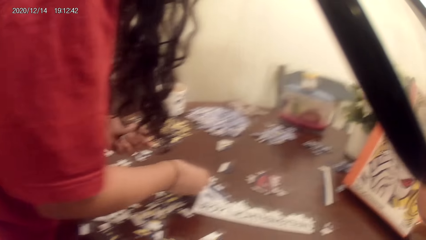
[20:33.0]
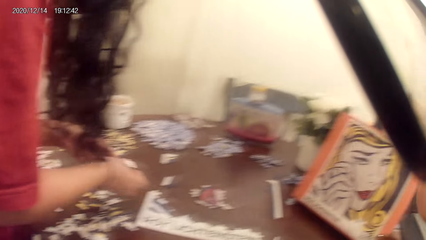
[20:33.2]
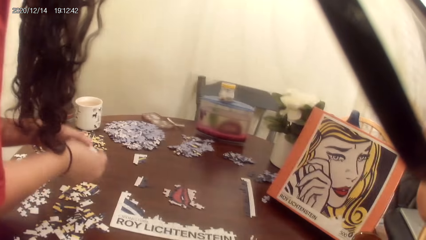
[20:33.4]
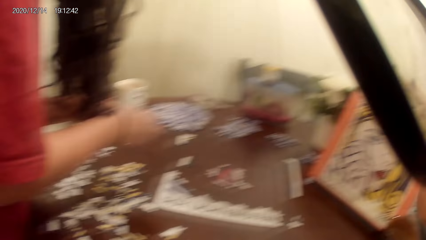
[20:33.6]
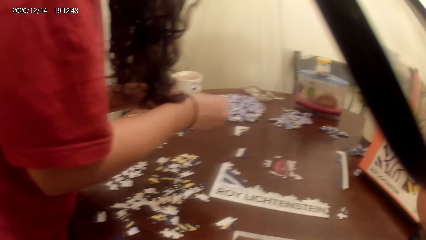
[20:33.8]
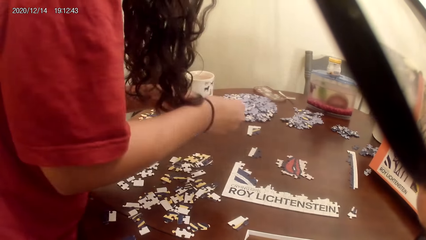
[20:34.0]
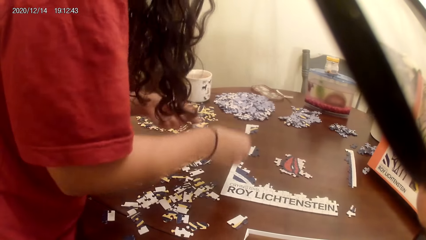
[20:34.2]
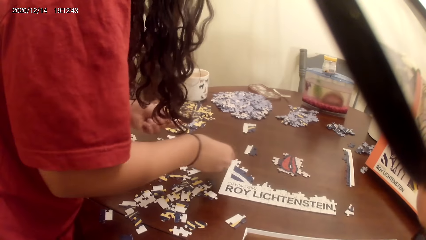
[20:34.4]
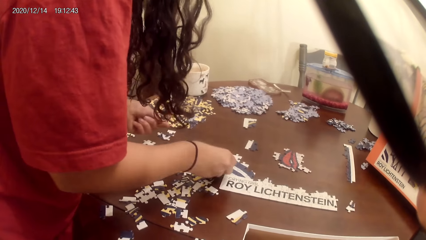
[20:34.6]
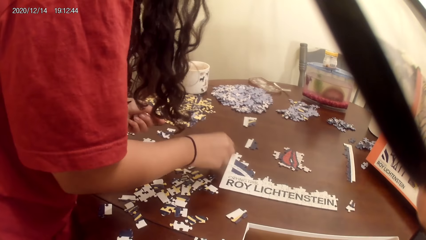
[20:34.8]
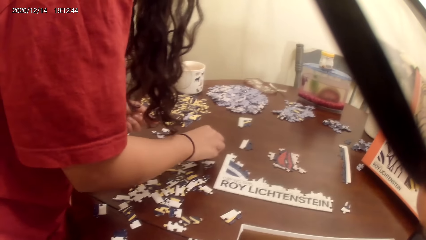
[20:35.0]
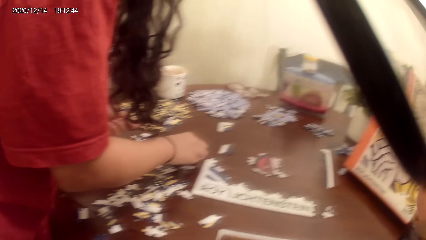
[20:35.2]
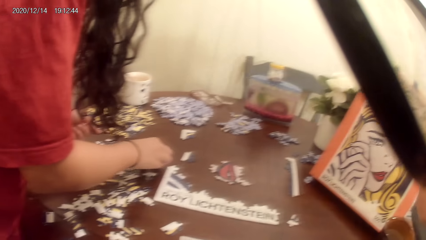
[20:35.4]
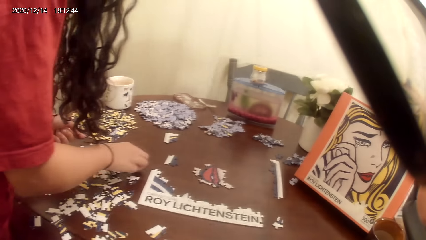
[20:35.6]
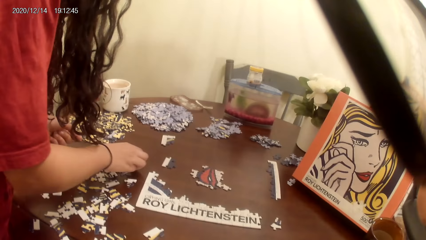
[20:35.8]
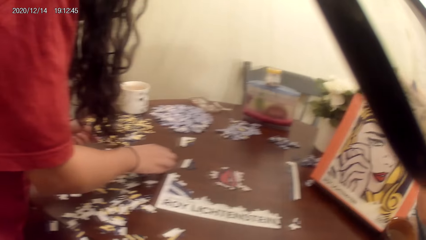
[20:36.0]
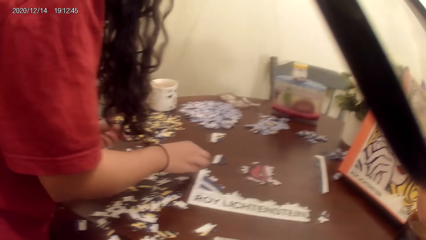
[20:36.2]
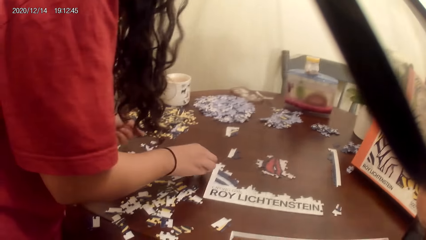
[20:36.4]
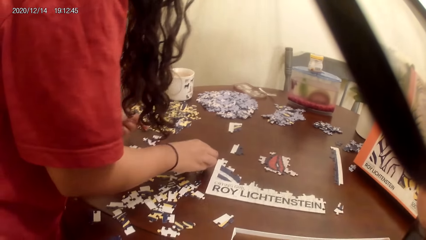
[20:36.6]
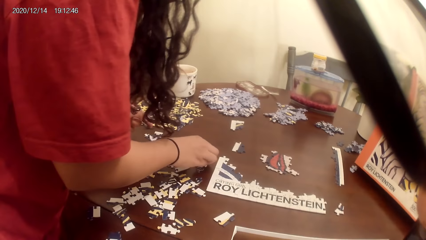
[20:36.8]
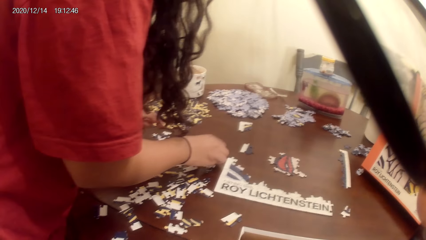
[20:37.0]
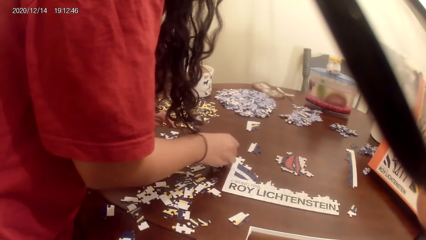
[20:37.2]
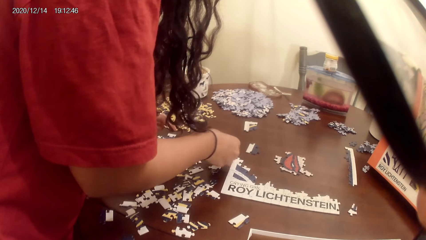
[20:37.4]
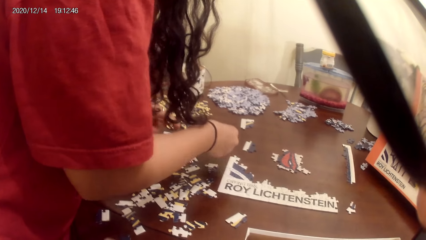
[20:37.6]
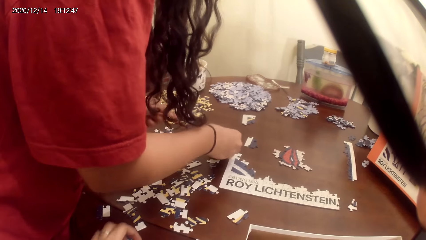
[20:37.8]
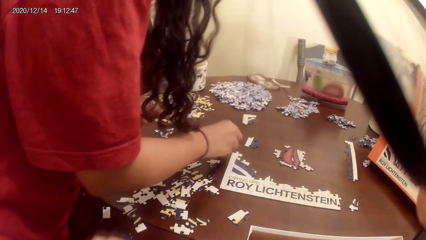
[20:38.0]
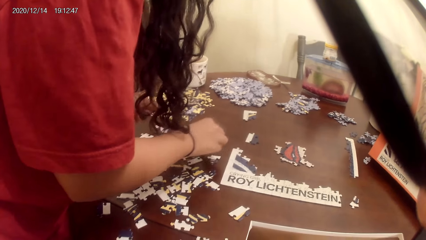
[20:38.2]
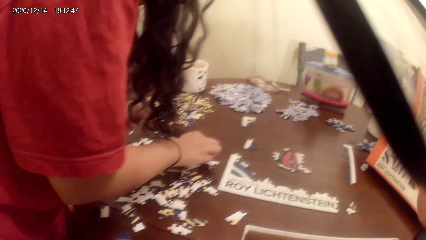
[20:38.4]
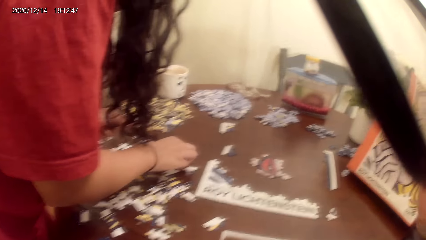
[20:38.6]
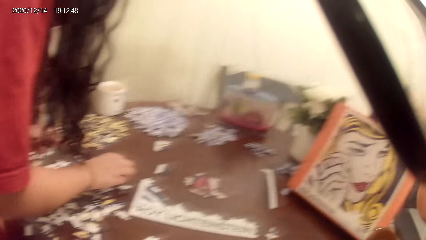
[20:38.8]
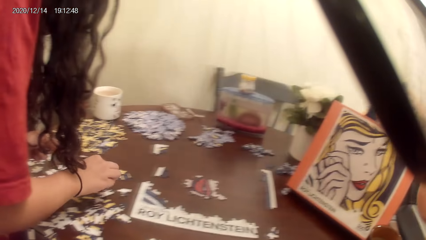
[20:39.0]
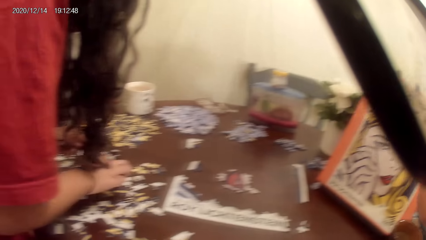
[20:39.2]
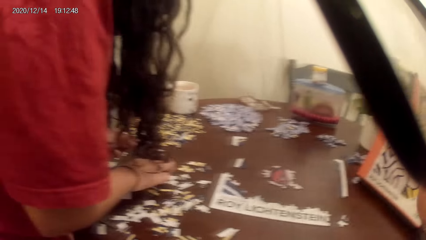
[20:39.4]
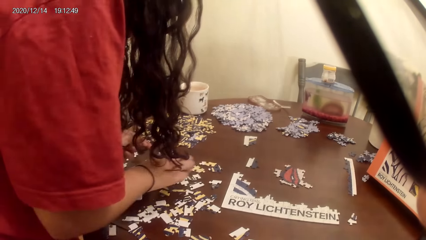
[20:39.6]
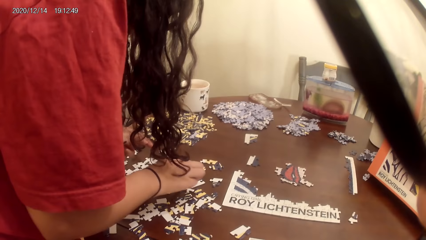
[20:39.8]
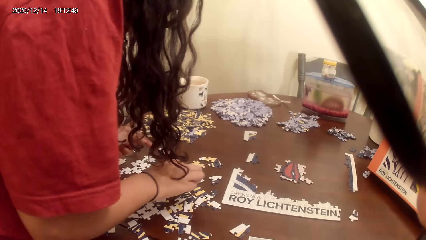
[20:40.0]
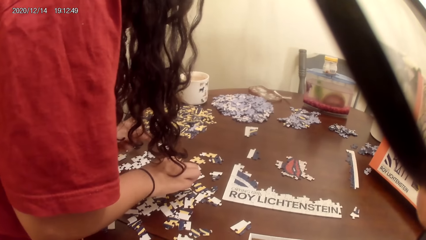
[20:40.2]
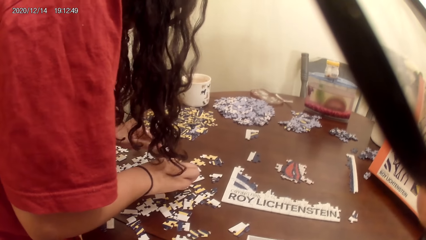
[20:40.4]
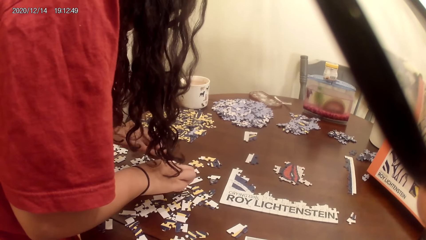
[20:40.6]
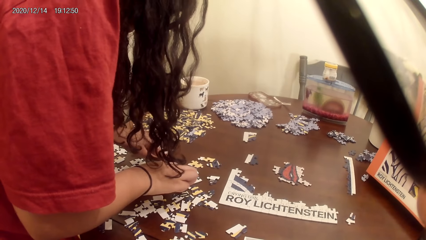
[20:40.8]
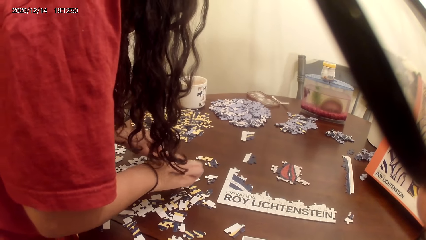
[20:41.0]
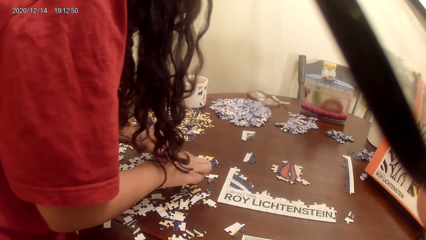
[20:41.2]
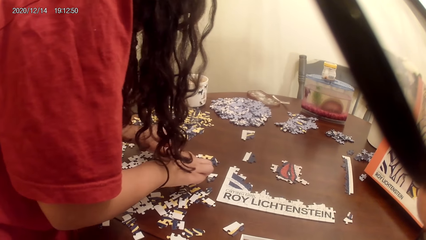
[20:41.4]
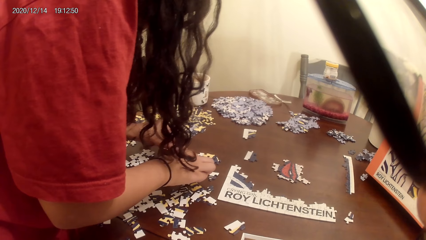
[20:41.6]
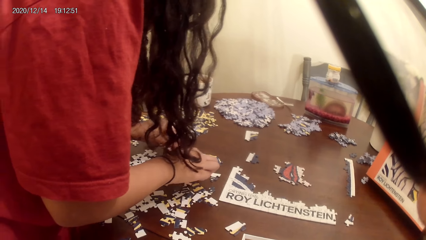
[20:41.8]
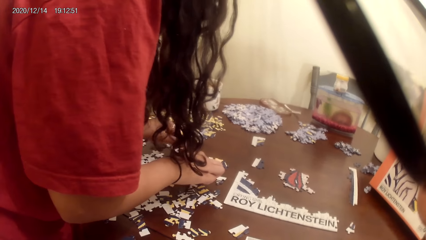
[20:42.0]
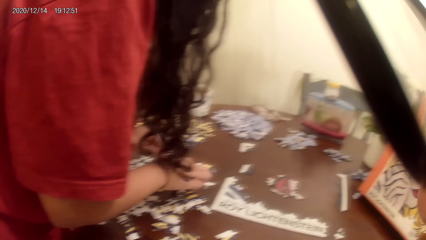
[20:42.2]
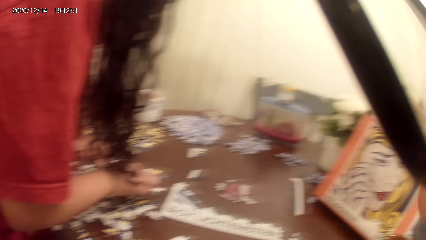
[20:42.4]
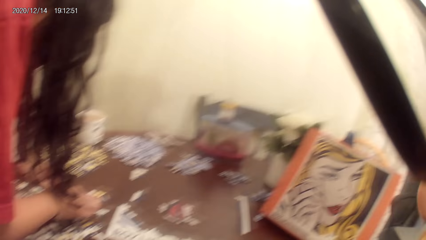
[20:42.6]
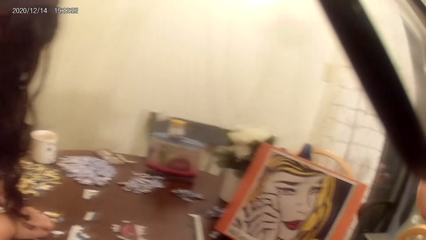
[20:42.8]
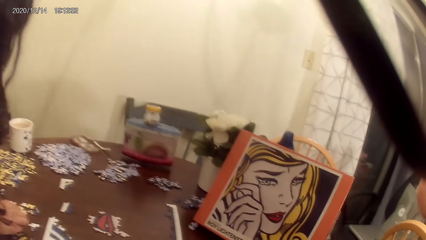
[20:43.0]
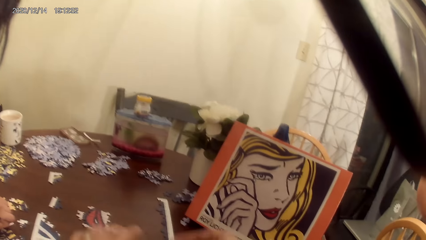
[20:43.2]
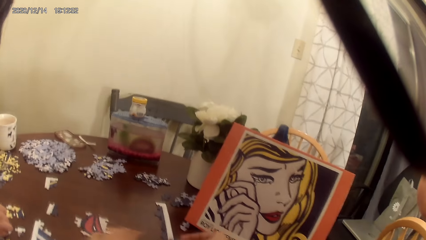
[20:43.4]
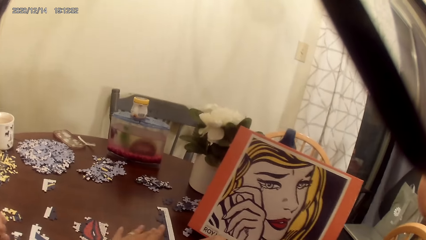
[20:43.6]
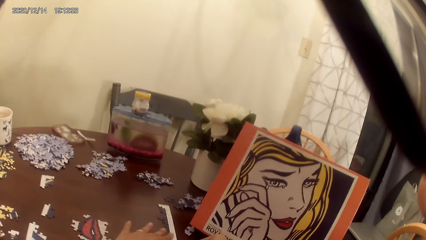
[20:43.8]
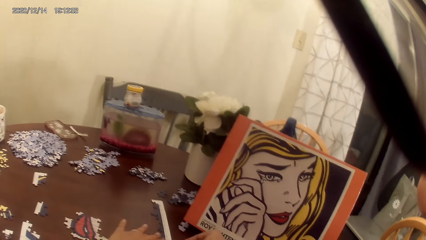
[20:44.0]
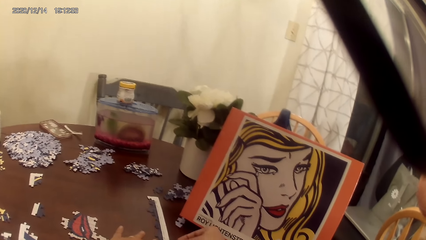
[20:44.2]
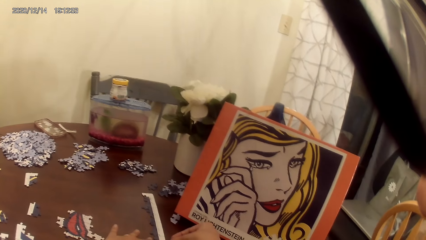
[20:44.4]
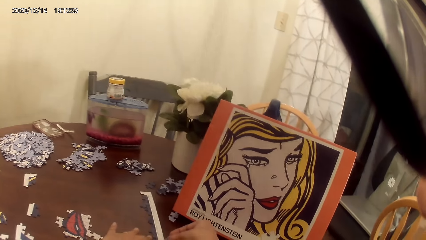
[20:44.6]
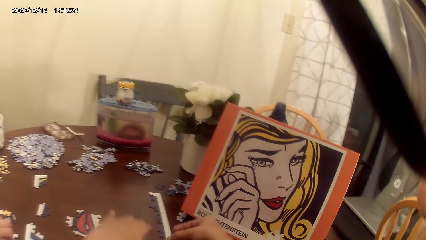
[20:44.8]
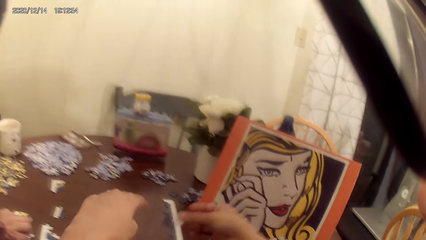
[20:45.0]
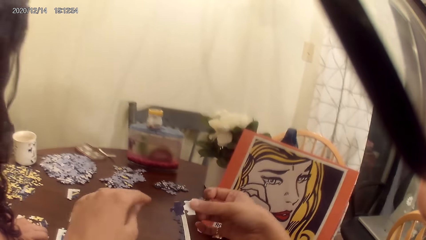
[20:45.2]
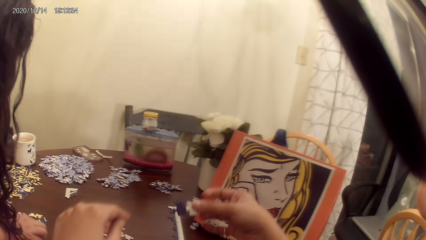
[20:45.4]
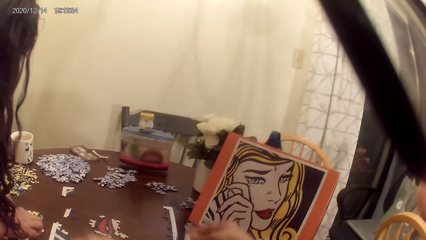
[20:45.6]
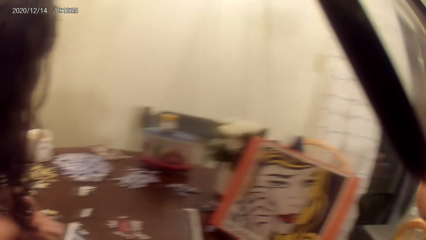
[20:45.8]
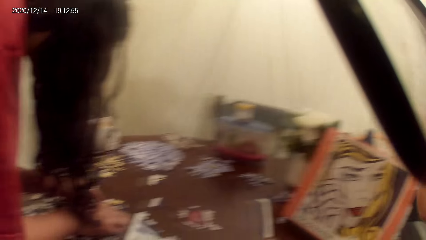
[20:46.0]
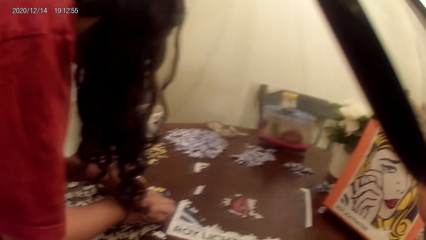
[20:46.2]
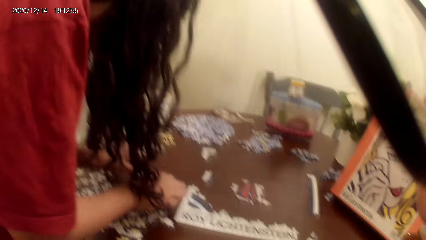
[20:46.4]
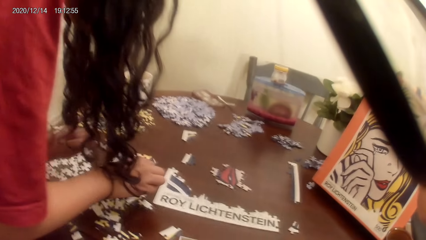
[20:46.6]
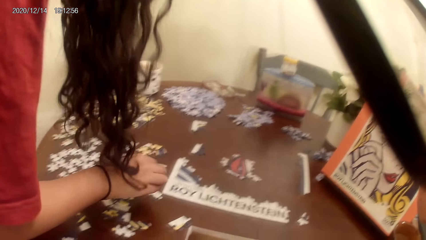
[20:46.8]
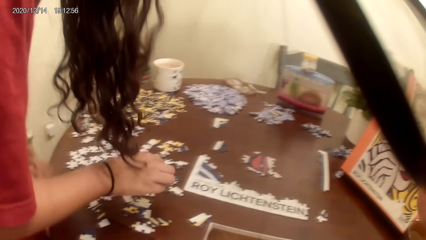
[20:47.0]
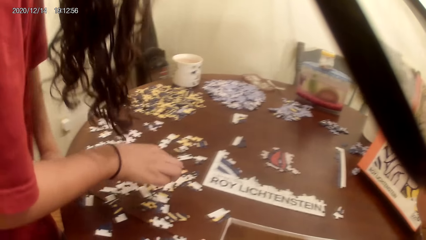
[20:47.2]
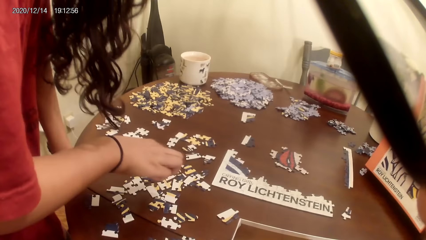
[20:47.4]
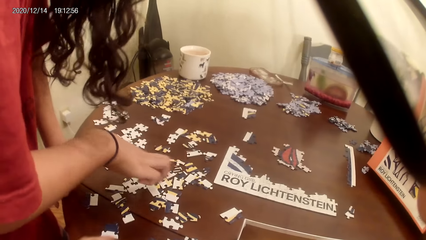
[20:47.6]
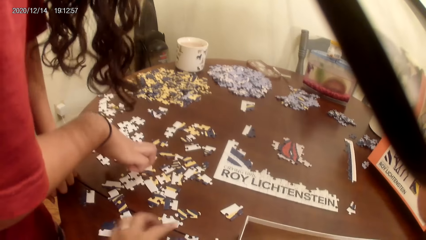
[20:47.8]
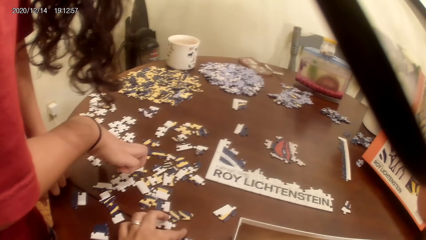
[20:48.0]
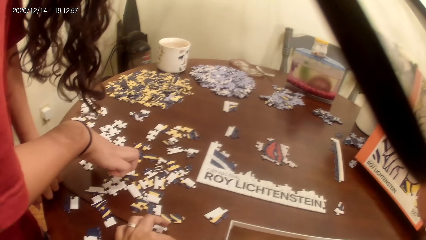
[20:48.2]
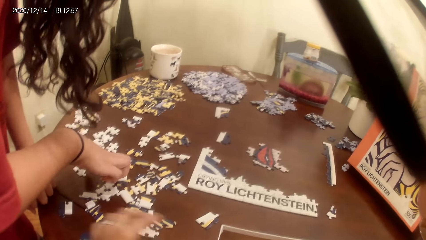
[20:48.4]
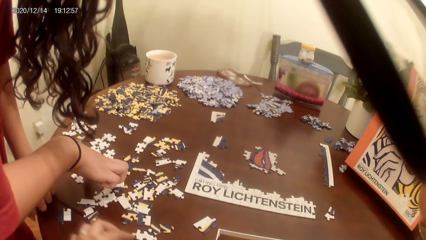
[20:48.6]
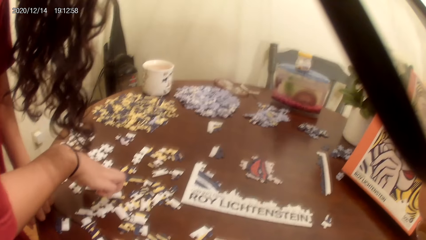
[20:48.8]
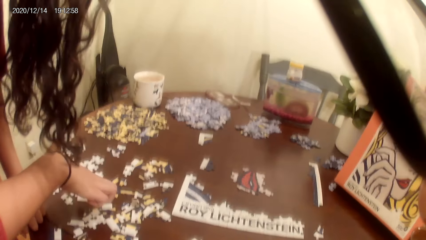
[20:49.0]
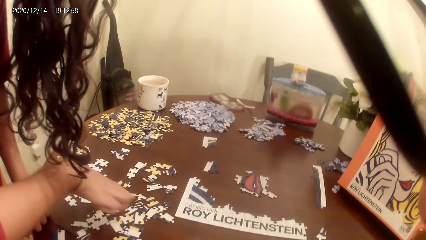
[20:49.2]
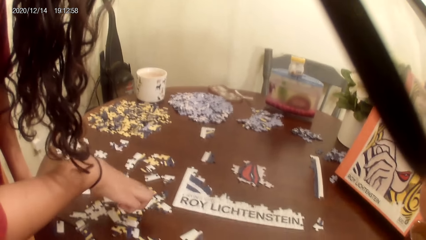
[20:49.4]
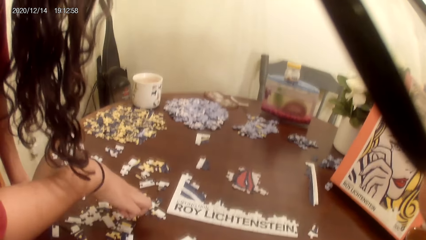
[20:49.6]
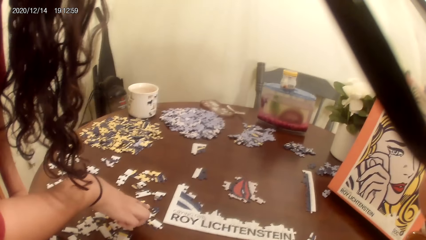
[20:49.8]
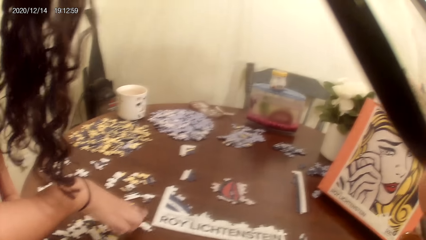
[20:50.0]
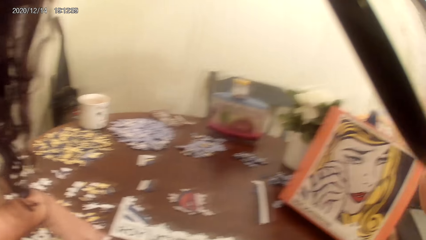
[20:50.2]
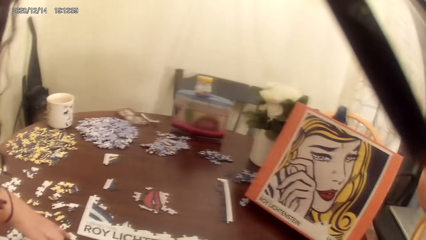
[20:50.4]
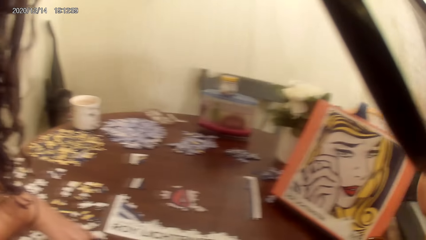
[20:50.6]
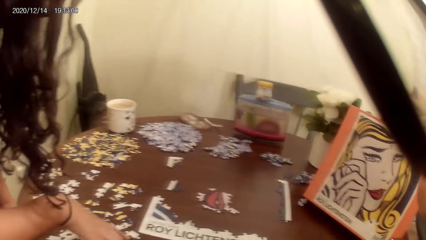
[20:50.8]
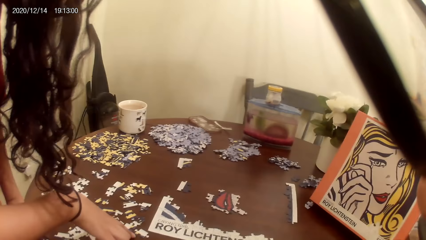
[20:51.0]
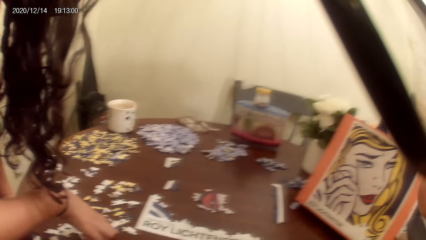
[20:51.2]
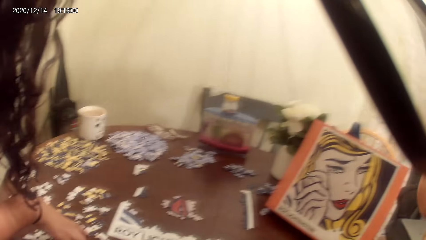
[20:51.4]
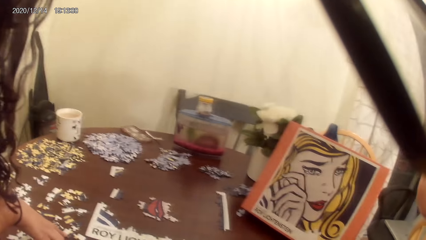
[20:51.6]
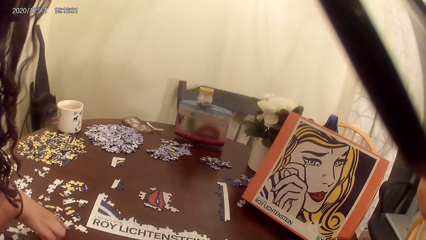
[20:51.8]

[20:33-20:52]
The camera wearer acts on a music from a radio. They pick the cards from the cardboard. They act on the music from the radio.
